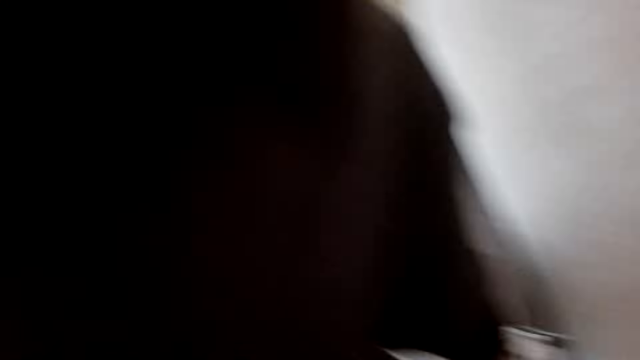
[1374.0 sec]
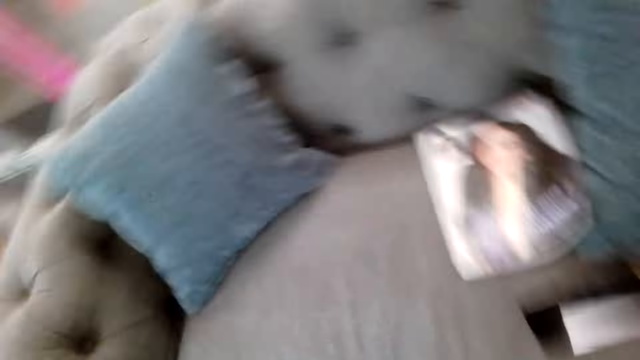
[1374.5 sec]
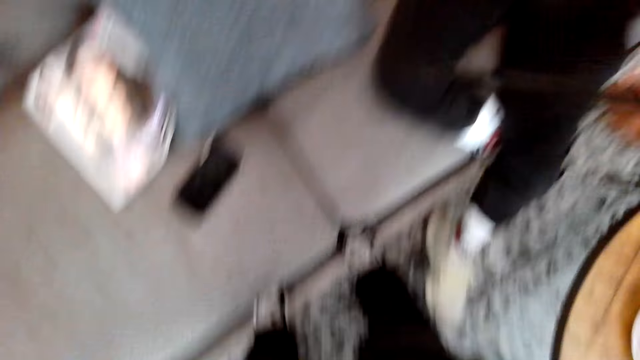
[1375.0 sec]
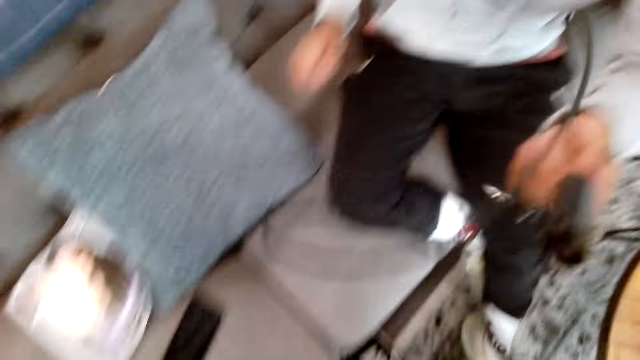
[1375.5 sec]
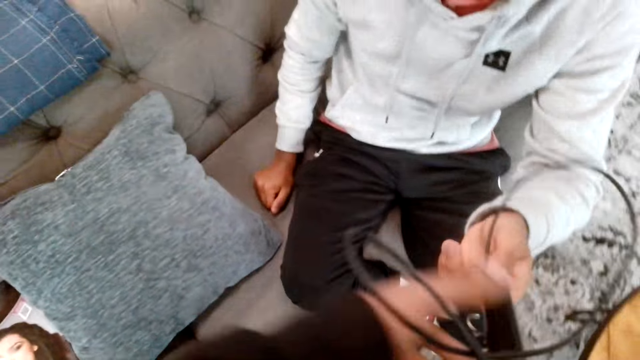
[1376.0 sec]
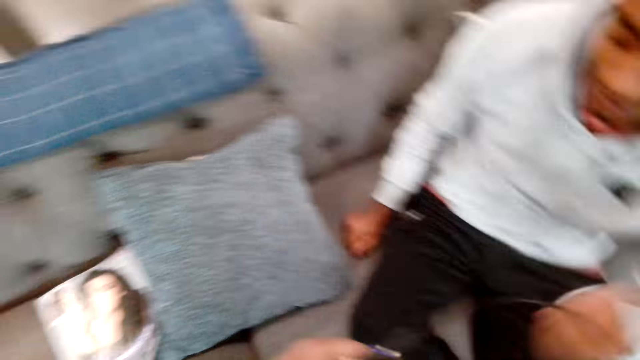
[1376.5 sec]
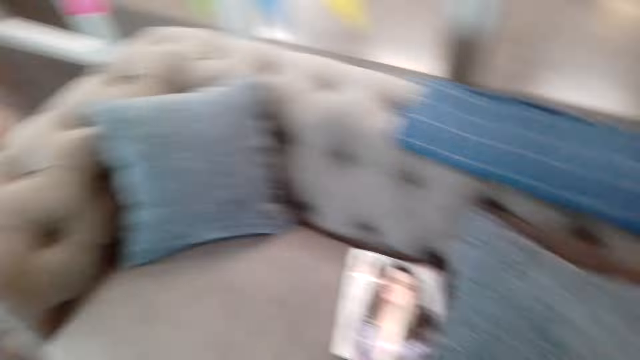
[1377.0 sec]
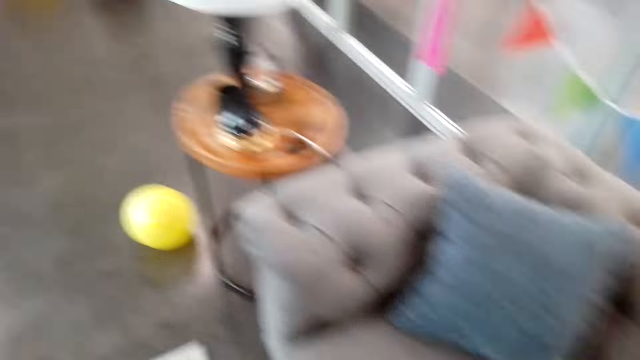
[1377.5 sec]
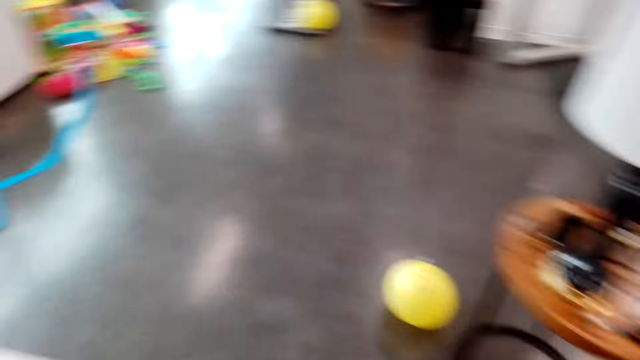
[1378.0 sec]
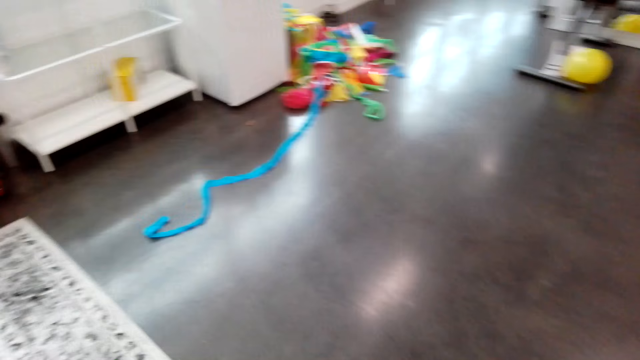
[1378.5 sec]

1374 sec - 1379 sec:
The camera wearer converses with the man. They give the man the camera. Another man passes a cable to the camera wearer. The camera wearer walks.
